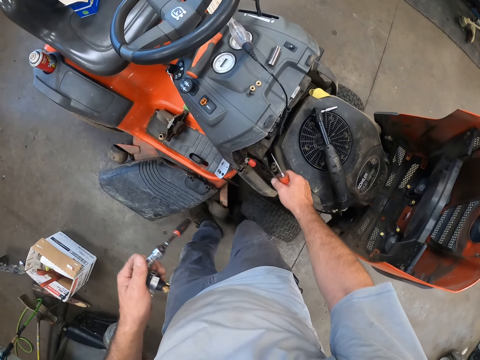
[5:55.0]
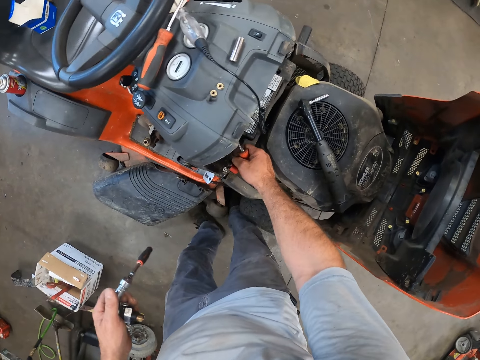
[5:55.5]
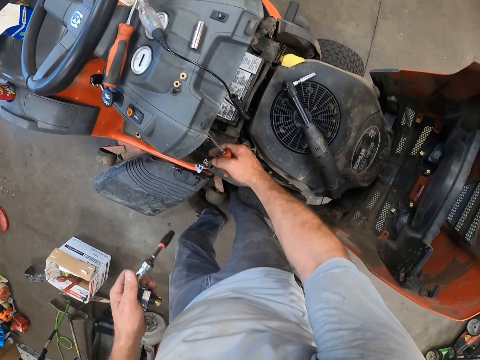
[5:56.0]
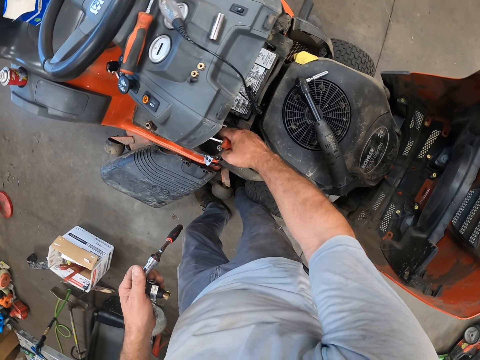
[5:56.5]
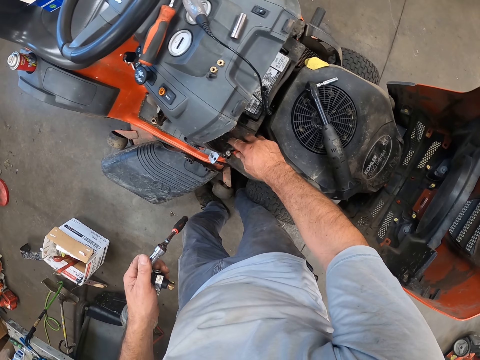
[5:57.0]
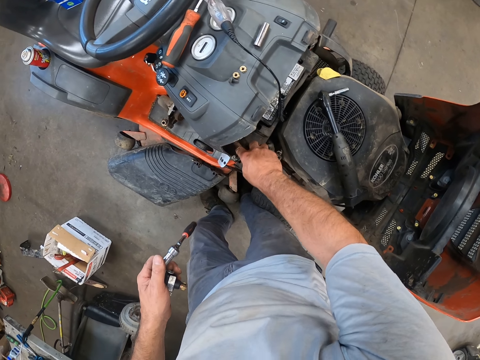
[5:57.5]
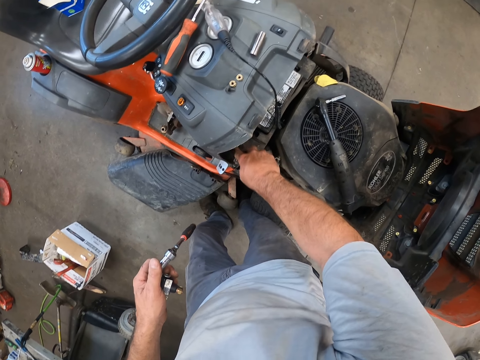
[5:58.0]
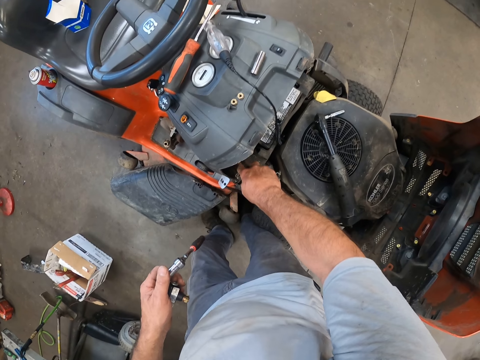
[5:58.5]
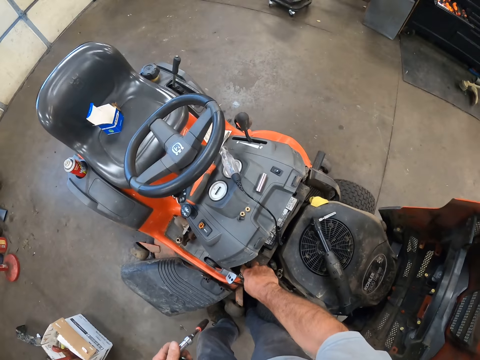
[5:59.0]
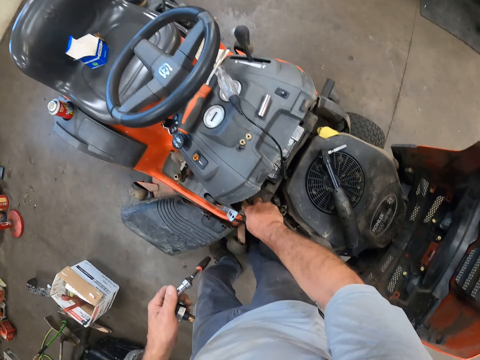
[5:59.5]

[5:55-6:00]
The camera wearer cleans part of the engine assembly with the screwdriver. They move the pipe.

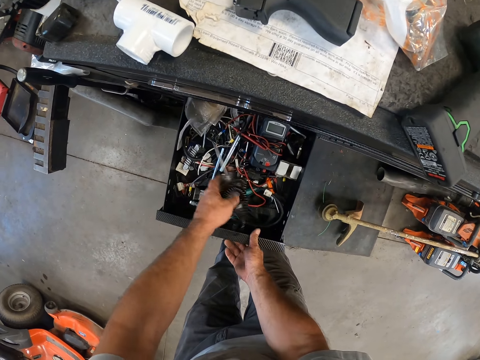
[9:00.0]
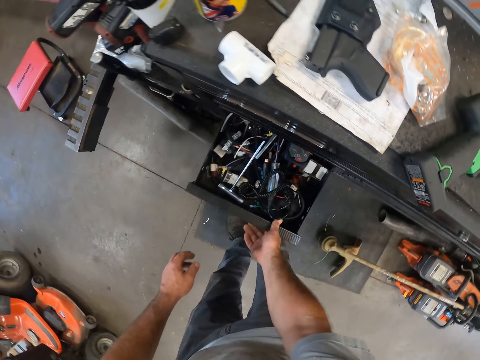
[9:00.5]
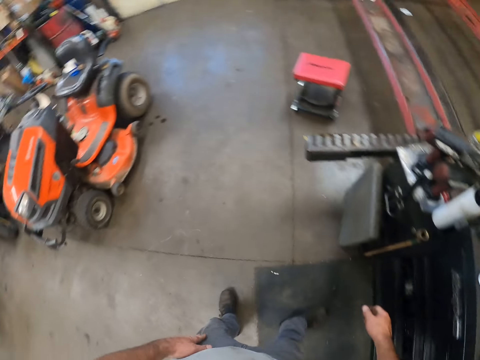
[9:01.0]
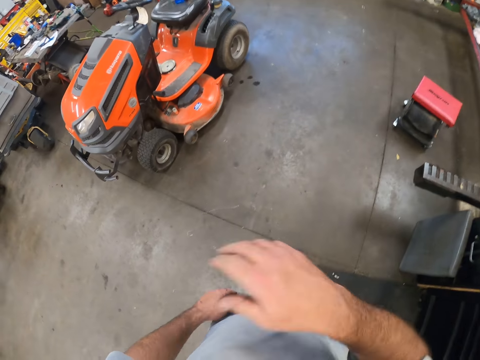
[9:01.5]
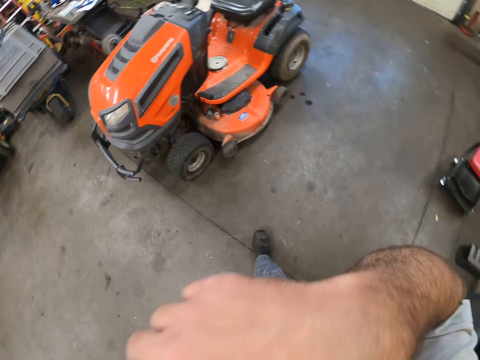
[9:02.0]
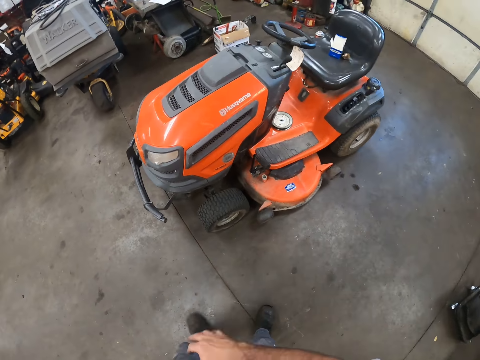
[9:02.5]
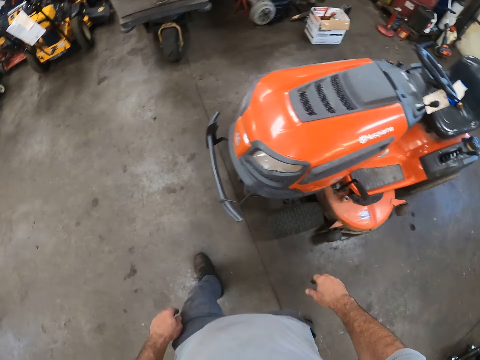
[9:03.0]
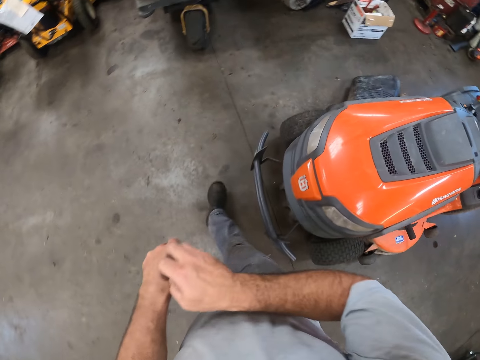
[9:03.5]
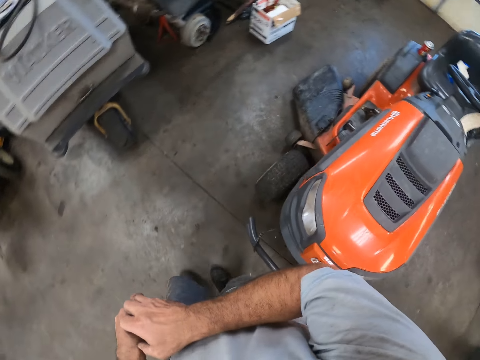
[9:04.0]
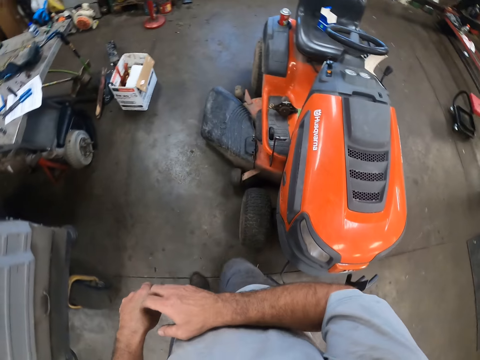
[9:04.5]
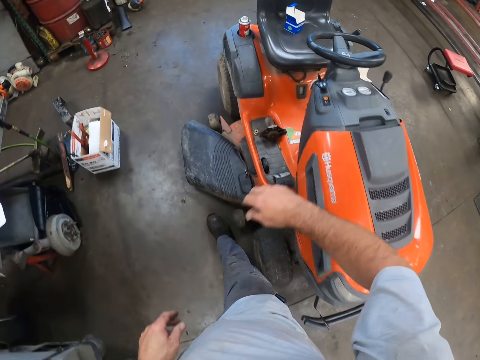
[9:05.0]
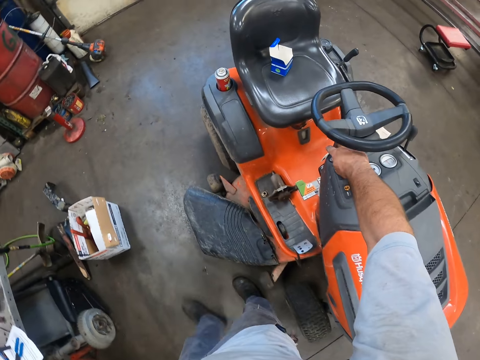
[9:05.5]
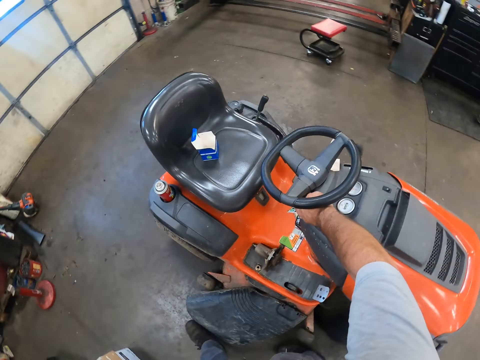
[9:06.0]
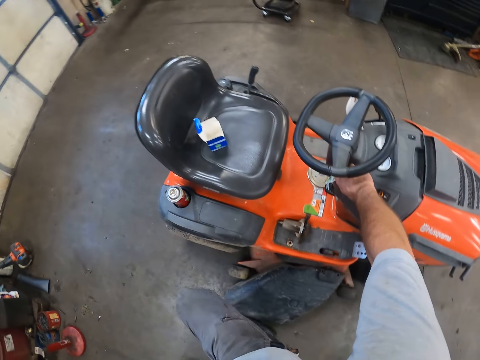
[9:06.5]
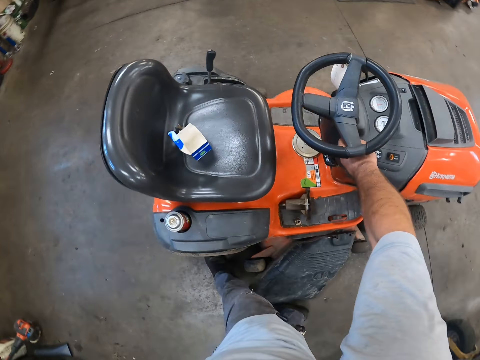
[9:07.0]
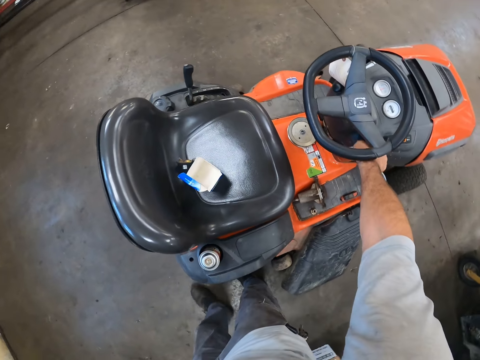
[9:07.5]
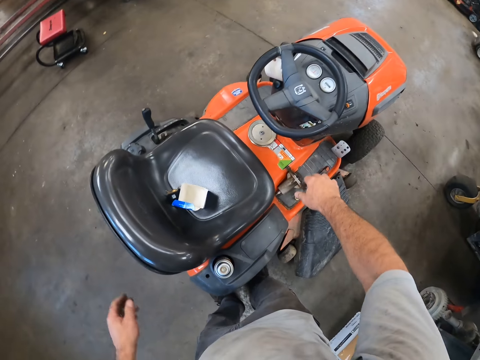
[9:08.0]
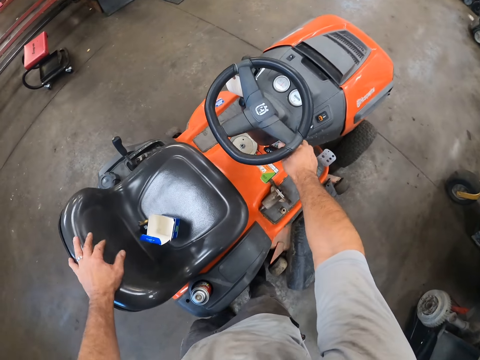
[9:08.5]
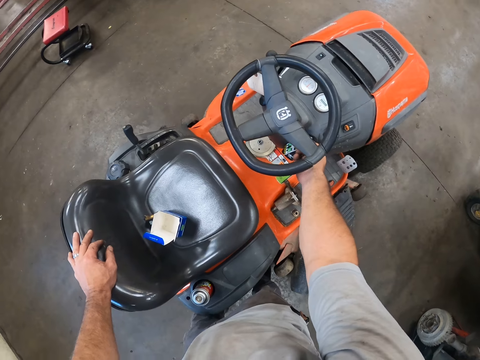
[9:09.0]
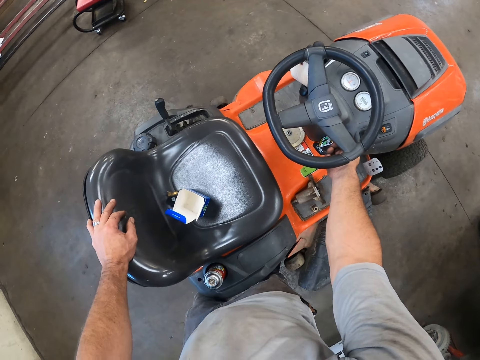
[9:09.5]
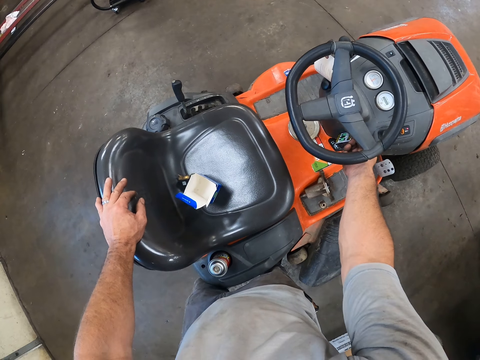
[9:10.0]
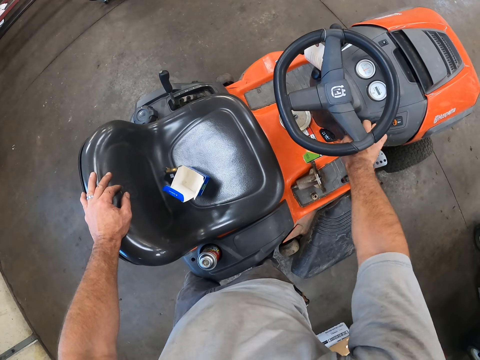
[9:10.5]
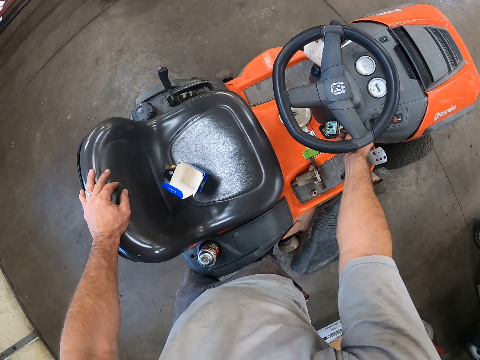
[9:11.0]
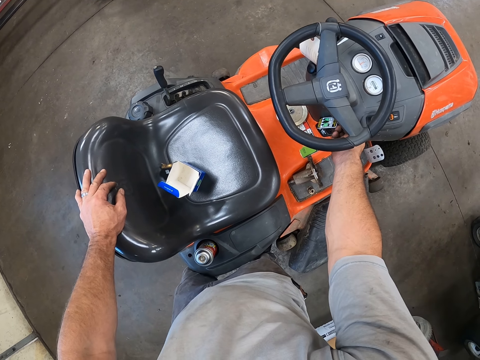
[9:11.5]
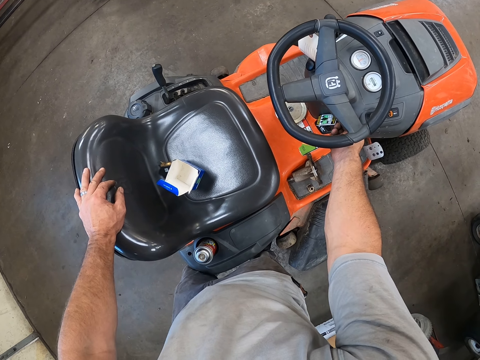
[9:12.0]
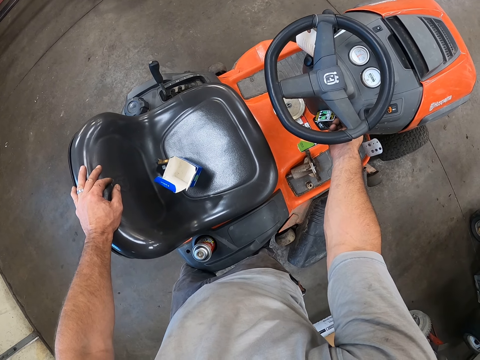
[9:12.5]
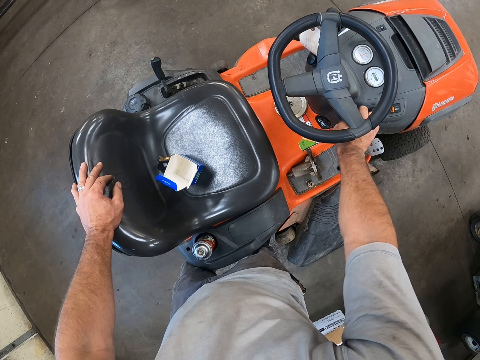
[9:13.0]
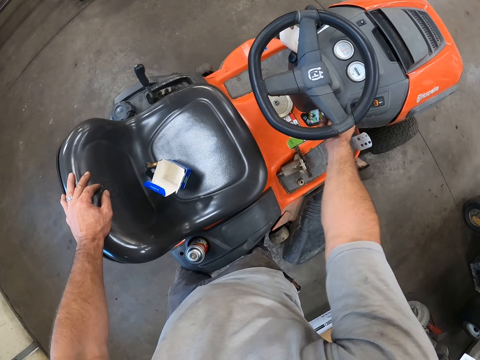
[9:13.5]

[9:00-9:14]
The camera wearer opens the drawer. He drops the continuity tester in the drawer with his left hand. He closes the drawer. He opens another drawer of the tool box with his right hand. He moves the hand to the face. He walks to the lawn mower. He touches the t-shirt. He turns the ignition key with his right hand.

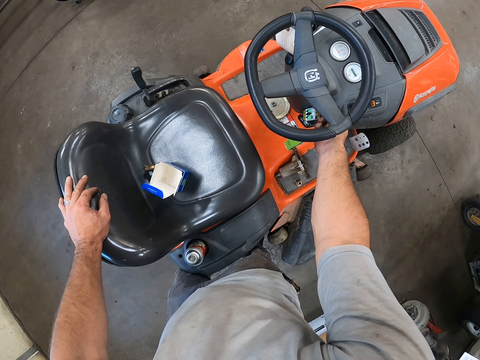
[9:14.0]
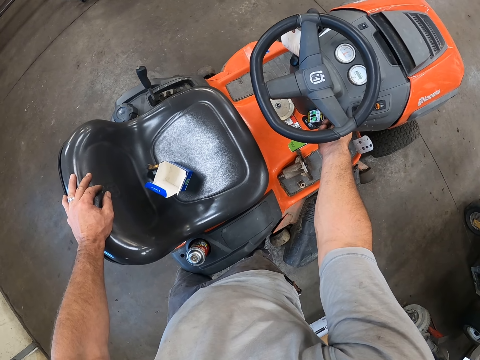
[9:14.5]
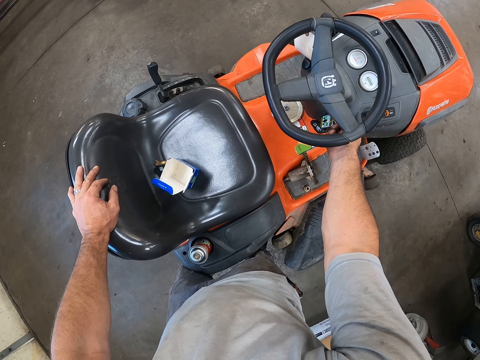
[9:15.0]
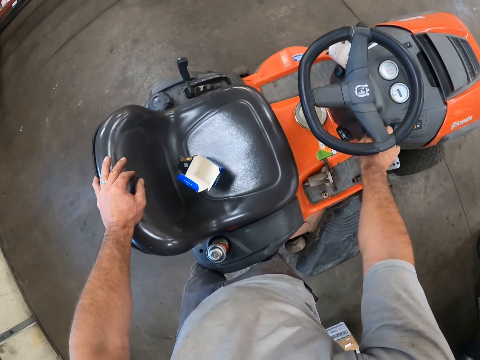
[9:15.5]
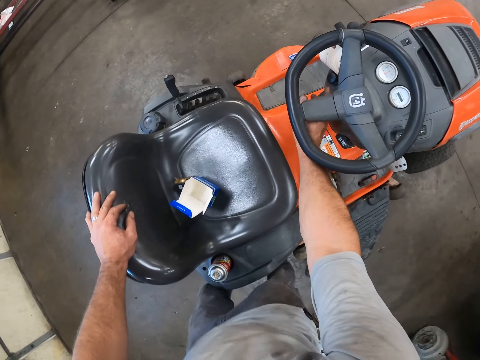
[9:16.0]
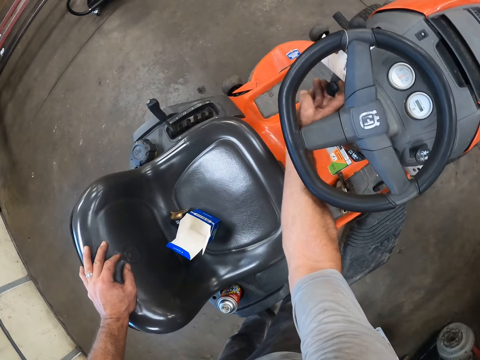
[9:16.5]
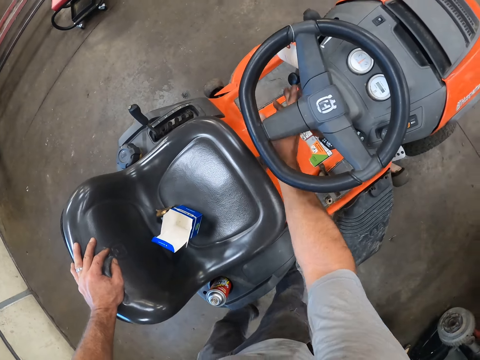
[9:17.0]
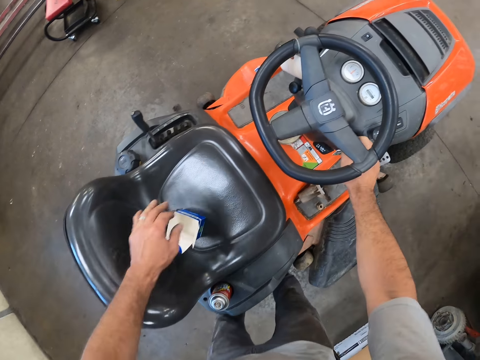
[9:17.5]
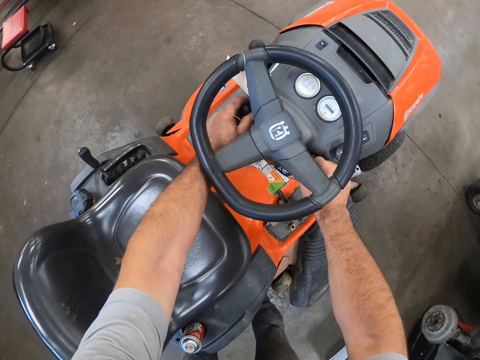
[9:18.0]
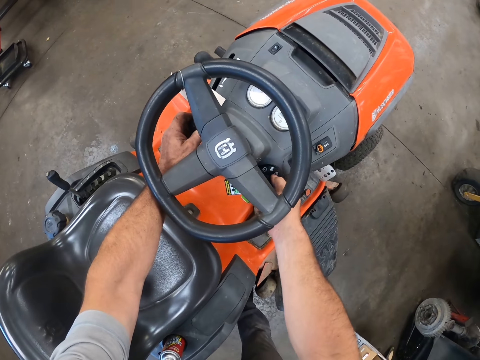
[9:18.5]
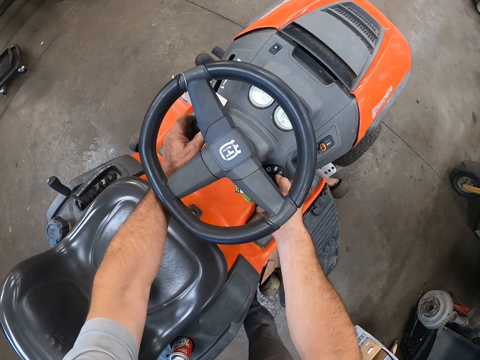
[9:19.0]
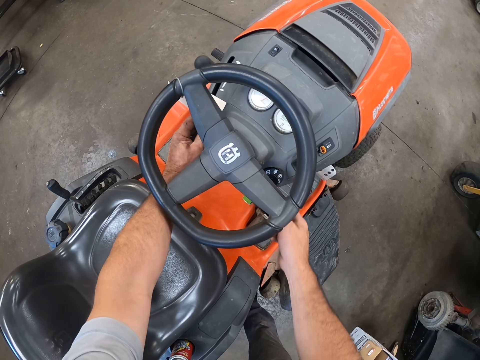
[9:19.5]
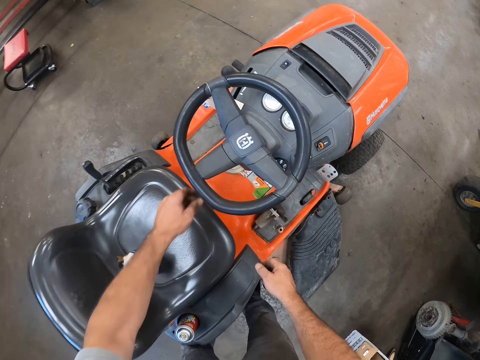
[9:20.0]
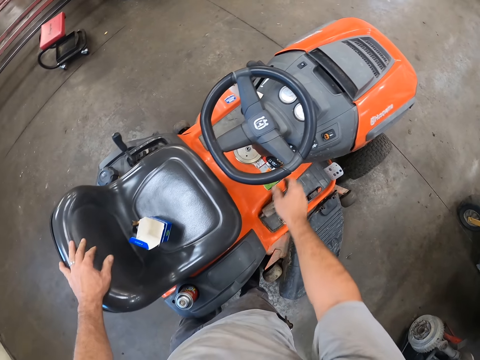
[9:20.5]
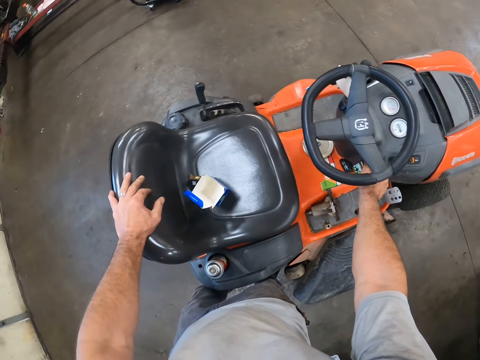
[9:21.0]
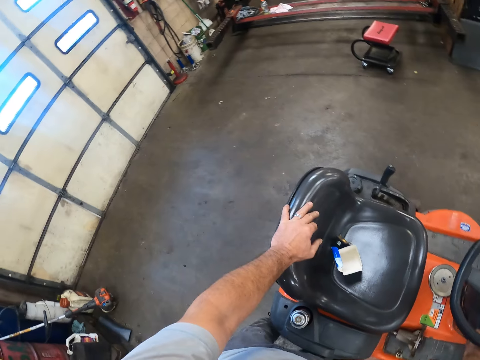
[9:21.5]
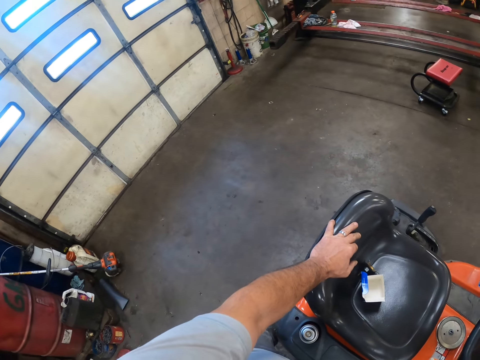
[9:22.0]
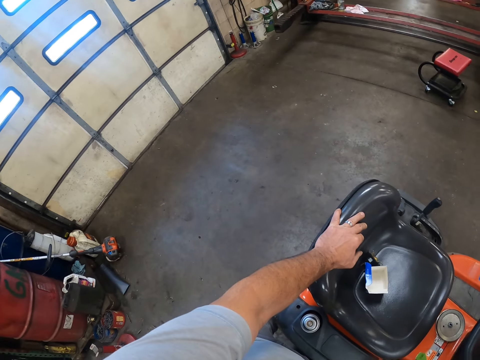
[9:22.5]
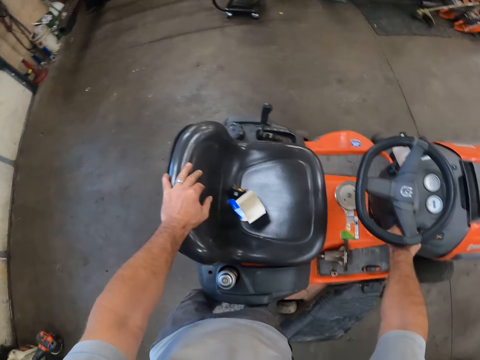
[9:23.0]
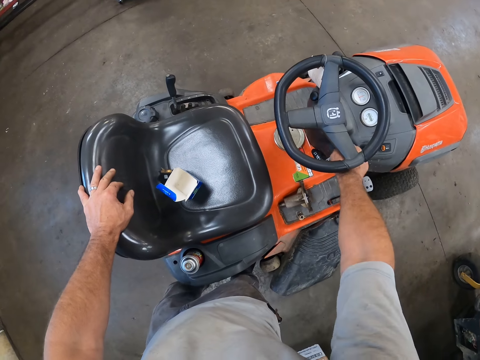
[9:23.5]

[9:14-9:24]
The camera wearer pulls a choke knob with his right hand. He moves the gear of the ride-on lawn mower. He starts the lawnmower through the plugged key with his right hand. He pulls the choke knob with his left hand. He holds the ignition keys and the gear. He starts the lawnmower through the plugged key with his right hand. He removes his hands from the ignition keys and the gear. He starts the lawnmower through the plugged key with his right hand again. He looks around.
